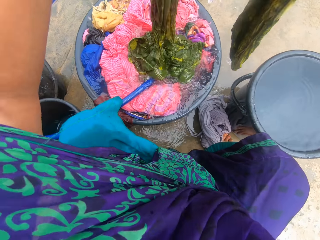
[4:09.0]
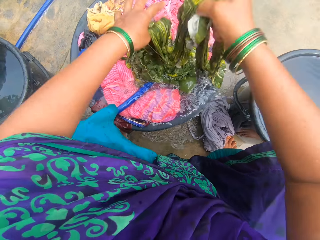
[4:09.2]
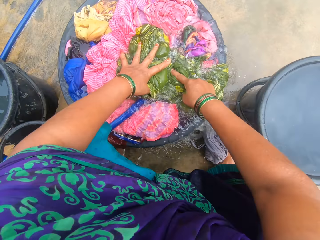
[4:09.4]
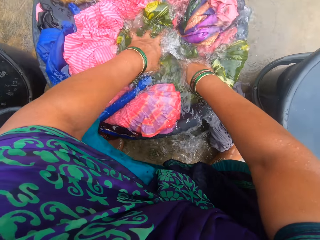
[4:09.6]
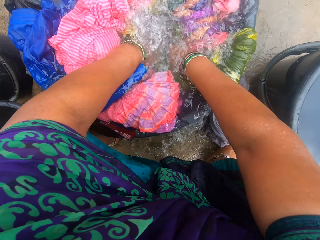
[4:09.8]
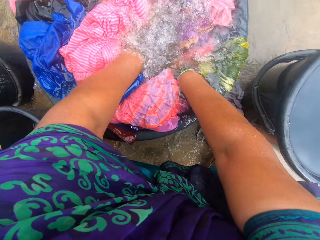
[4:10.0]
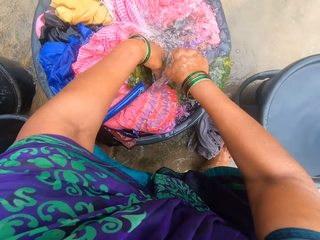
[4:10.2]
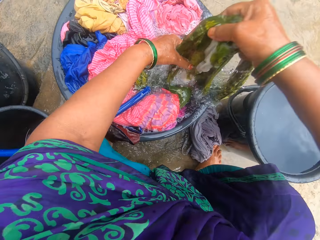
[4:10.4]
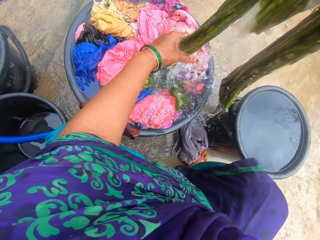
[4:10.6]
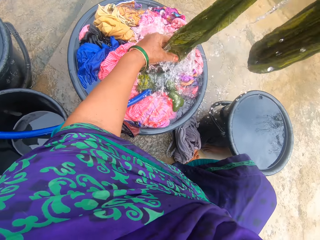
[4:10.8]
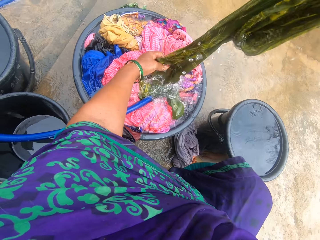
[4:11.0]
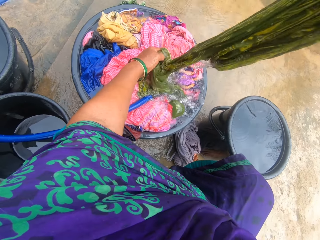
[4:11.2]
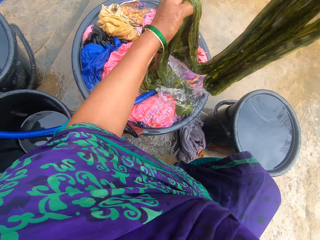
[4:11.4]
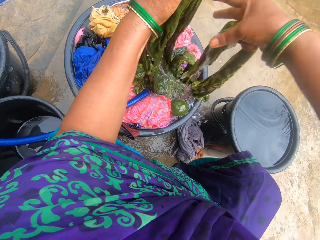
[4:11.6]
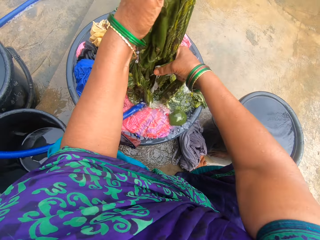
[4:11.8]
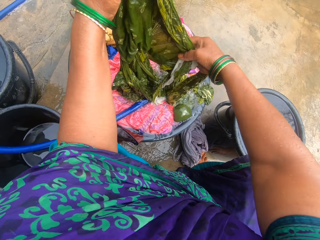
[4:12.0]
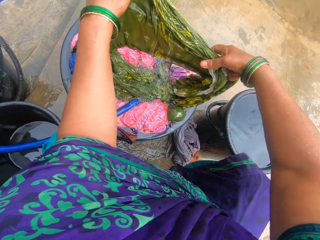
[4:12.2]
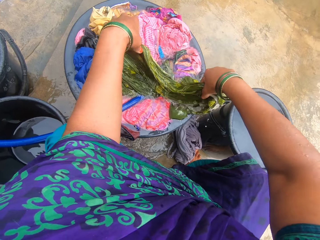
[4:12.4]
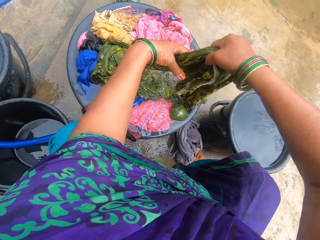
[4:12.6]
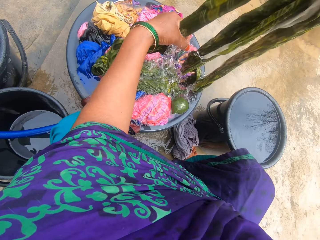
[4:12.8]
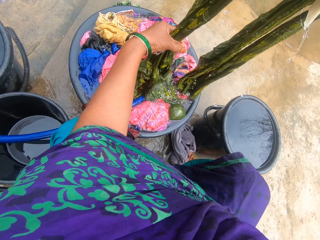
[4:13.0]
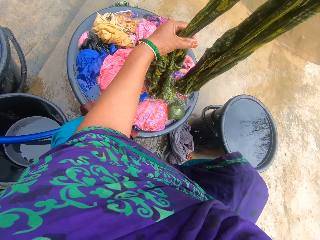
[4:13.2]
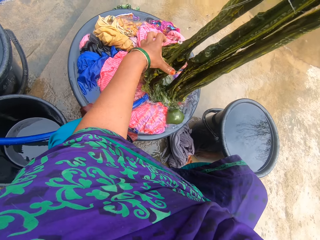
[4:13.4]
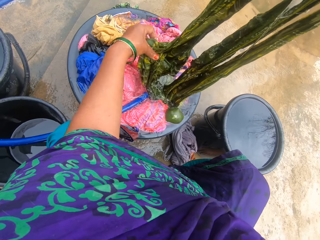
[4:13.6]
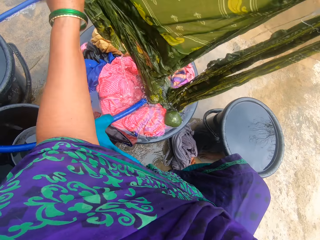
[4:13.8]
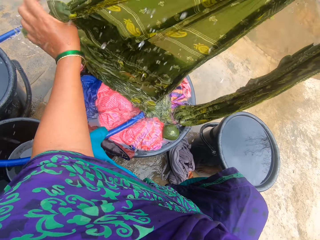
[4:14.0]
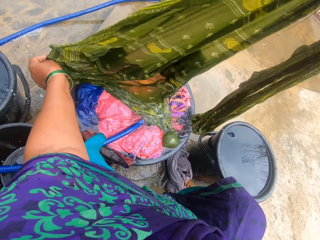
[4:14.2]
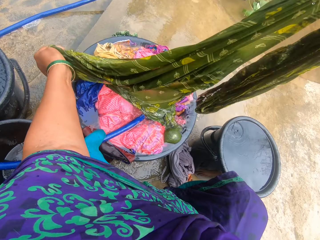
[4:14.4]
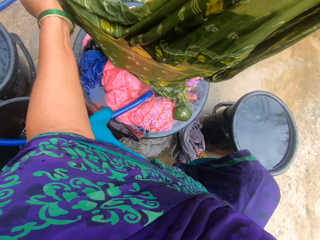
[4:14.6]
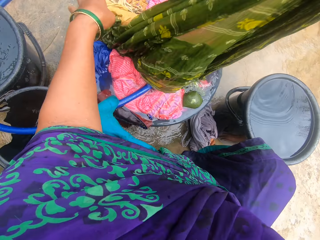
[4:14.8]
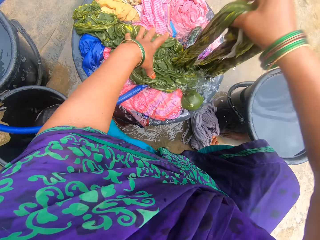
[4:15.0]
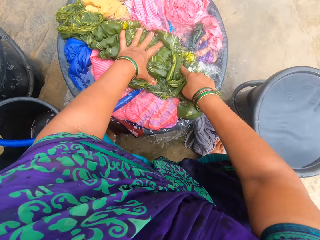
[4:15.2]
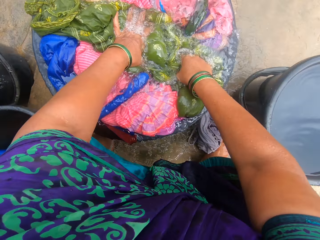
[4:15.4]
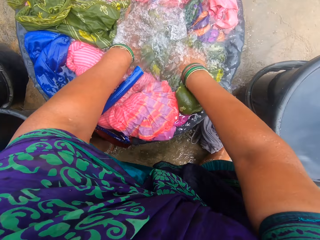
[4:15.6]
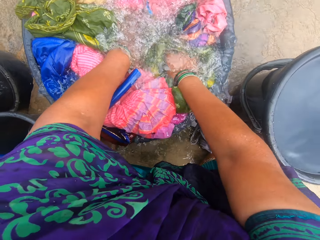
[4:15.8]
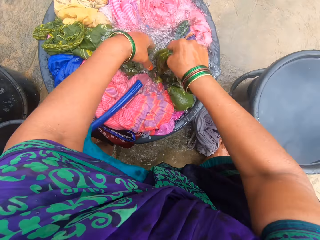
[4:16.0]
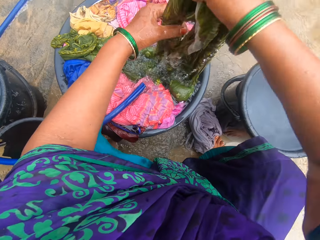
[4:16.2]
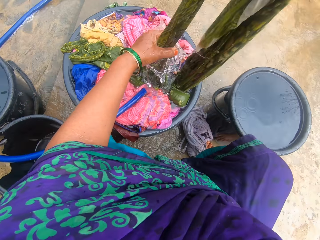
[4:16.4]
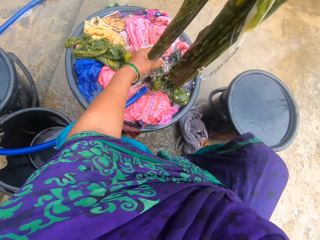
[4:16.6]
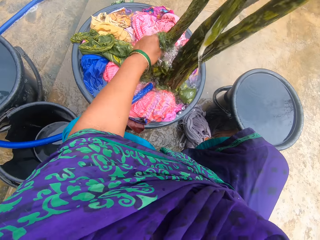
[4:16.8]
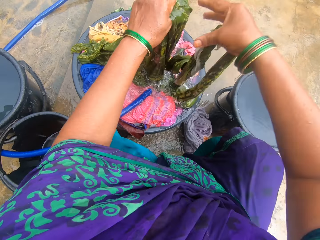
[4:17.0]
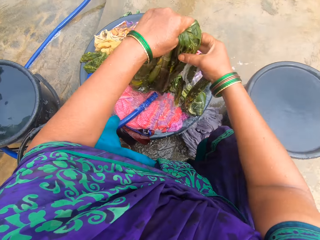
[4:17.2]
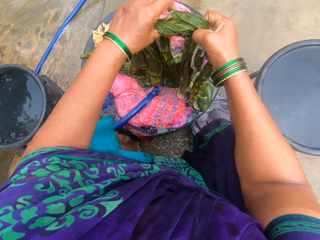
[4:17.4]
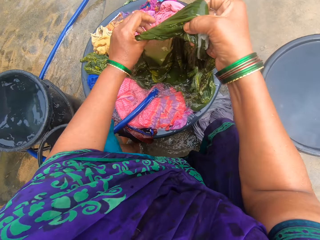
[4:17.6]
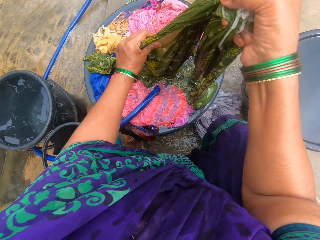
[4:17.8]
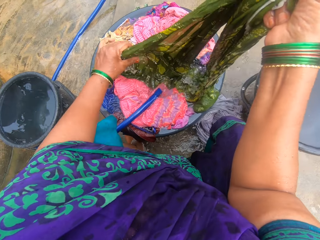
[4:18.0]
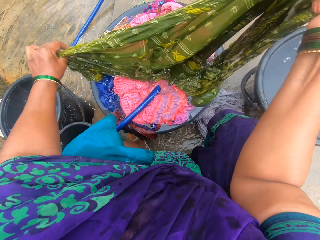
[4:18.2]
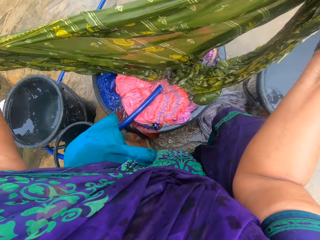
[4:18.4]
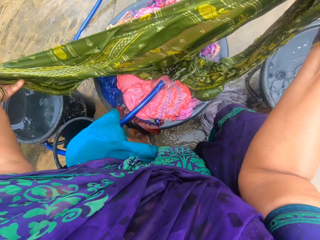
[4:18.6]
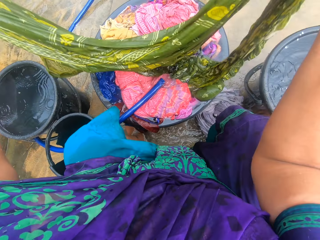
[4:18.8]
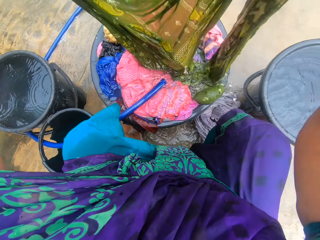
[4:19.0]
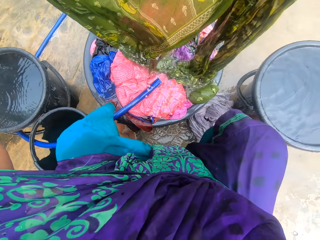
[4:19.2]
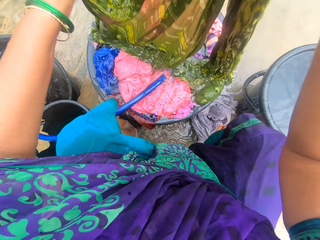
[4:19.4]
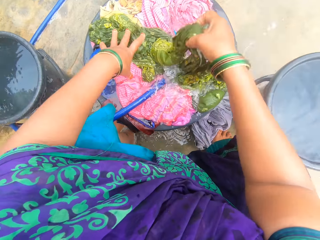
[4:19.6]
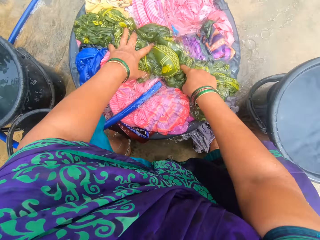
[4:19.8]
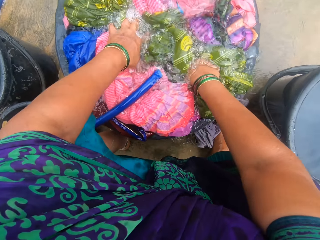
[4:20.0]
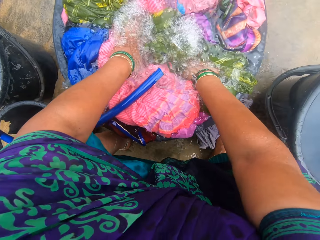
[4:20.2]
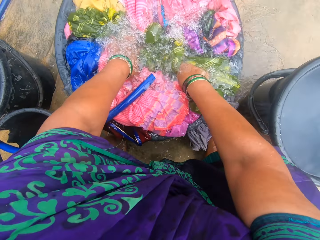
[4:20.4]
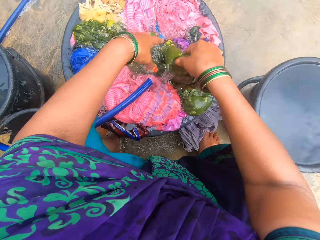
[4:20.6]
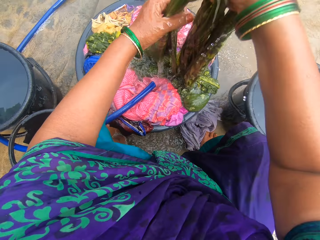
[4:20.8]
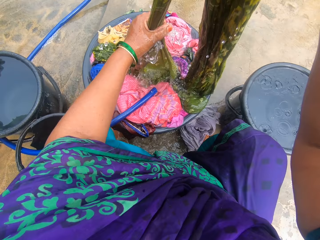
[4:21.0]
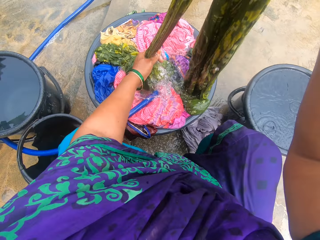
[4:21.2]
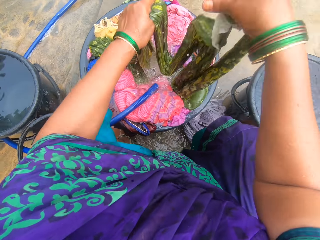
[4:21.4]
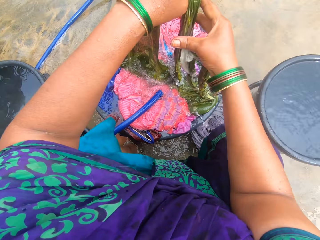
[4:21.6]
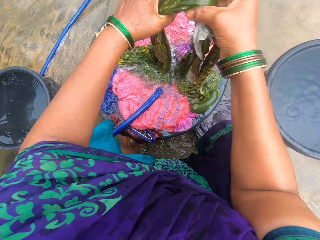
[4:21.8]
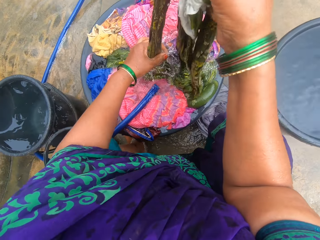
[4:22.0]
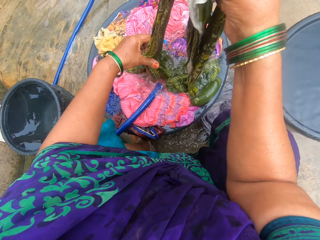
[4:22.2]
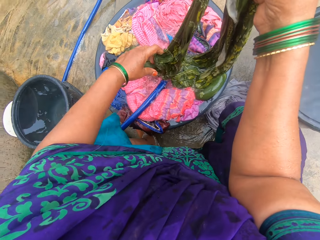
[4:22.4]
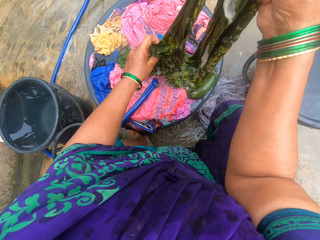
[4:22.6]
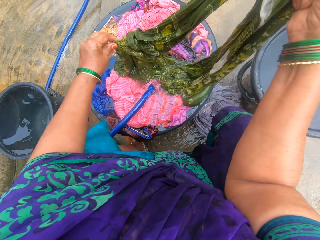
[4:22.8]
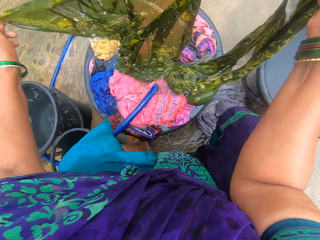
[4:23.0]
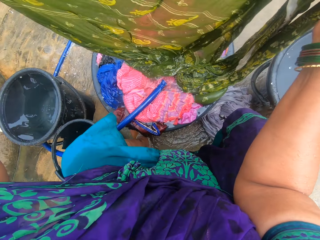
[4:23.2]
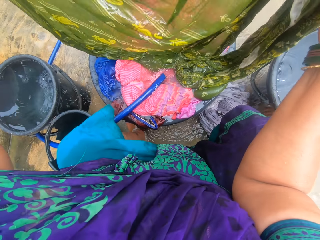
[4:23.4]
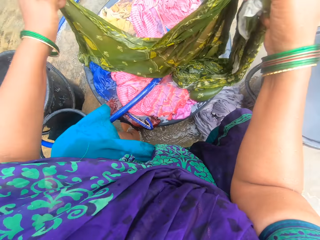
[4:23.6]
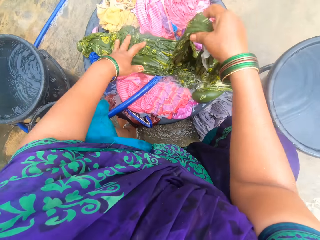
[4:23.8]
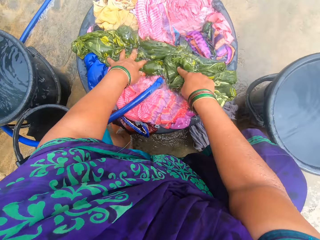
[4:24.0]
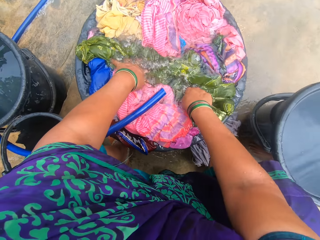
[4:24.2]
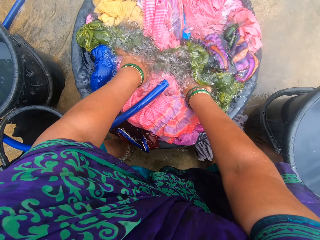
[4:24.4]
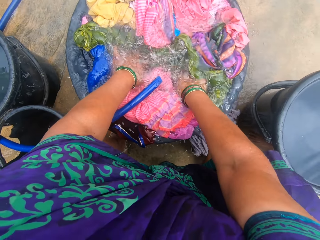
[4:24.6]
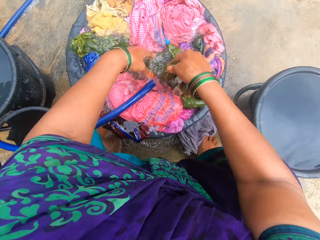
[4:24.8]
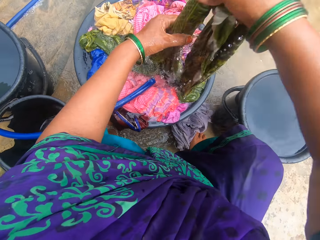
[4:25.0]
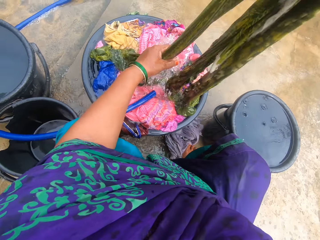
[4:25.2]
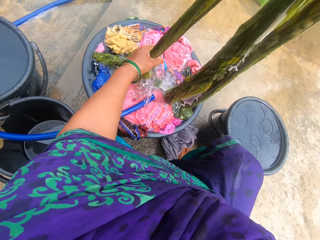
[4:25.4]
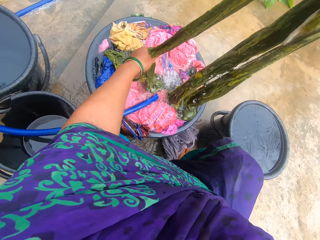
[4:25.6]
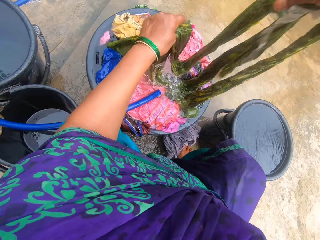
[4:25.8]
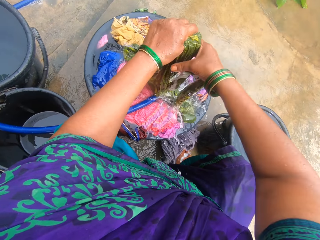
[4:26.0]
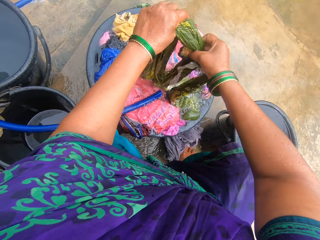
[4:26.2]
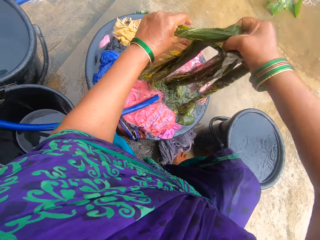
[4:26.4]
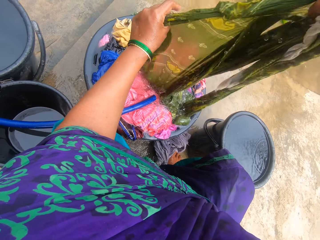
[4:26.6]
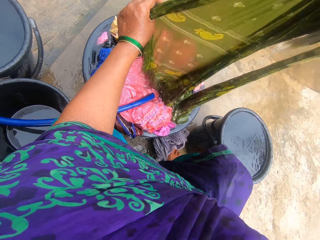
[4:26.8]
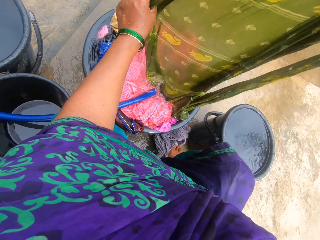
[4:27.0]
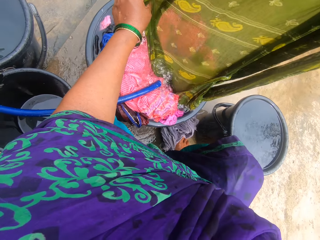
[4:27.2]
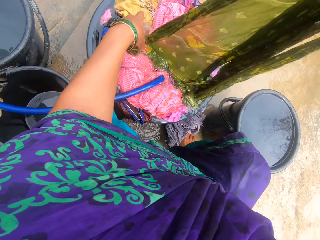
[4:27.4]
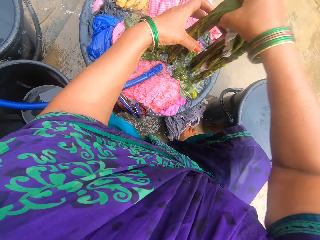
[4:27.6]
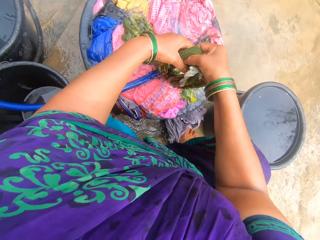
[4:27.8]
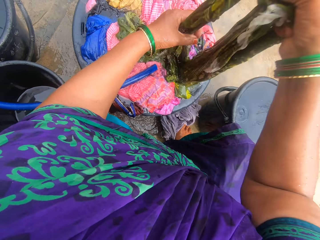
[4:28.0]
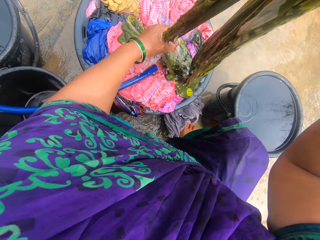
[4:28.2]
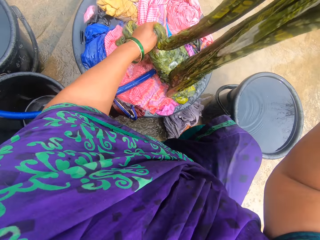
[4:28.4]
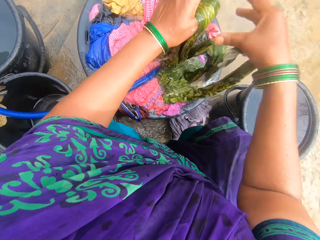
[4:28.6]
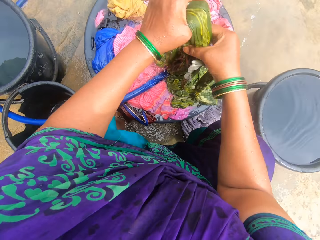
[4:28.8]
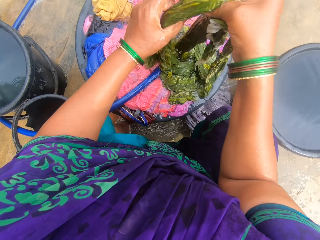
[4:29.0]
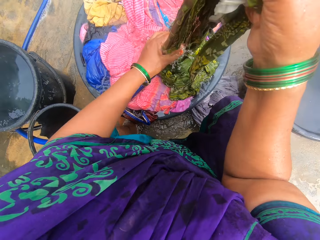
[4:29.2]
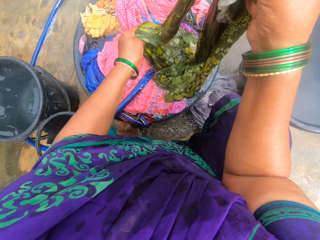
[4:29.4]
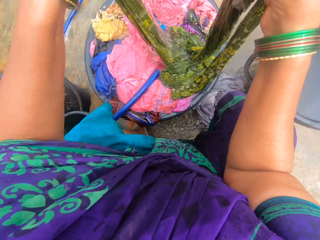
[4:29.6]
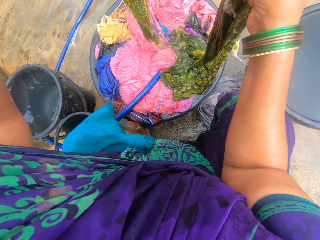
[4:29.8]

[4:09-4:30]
The camera wearer dips the cloth in water. They stretch the cloth. They dip the cloth in water. They stretch the cloth. They dip the cloth in water. They stretch the cloth. They dip the cloth in water. They stretch the cloth.
